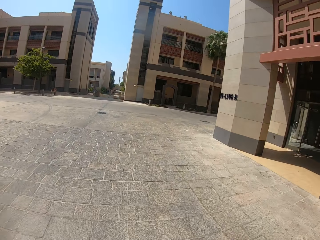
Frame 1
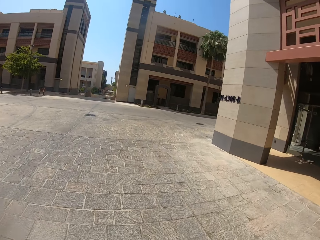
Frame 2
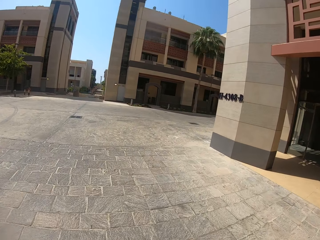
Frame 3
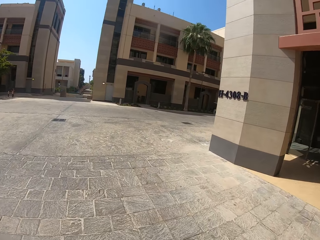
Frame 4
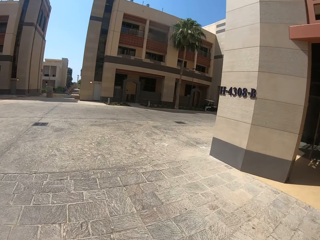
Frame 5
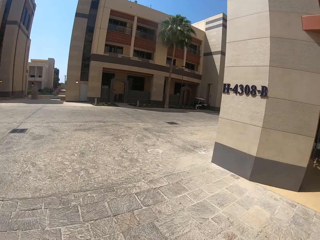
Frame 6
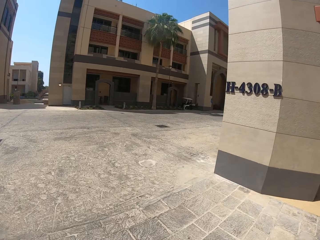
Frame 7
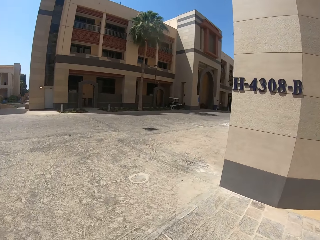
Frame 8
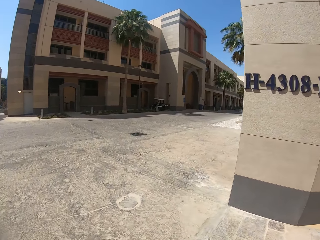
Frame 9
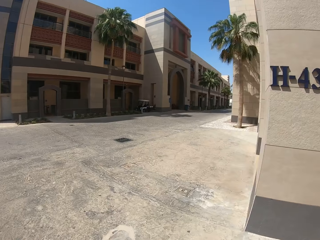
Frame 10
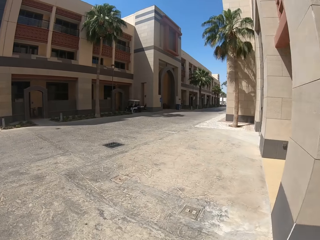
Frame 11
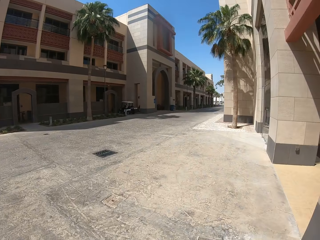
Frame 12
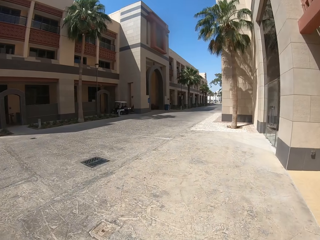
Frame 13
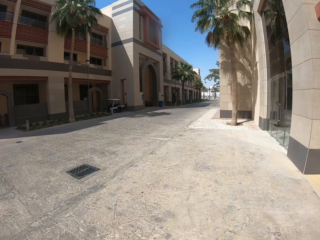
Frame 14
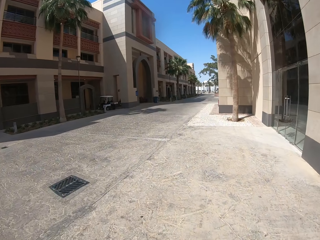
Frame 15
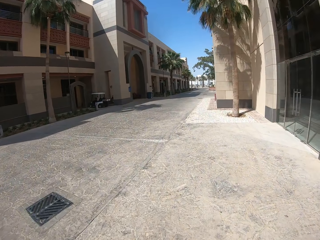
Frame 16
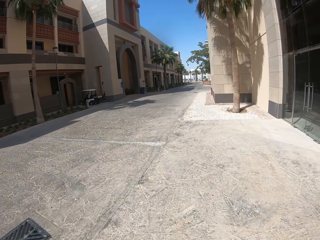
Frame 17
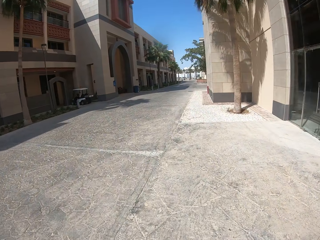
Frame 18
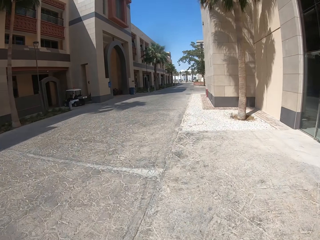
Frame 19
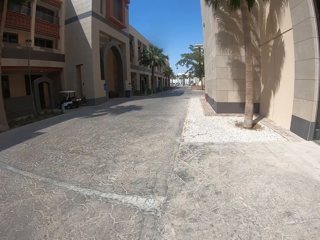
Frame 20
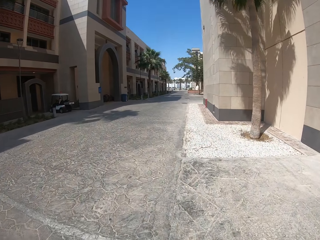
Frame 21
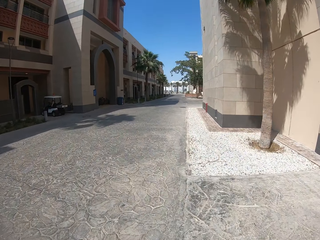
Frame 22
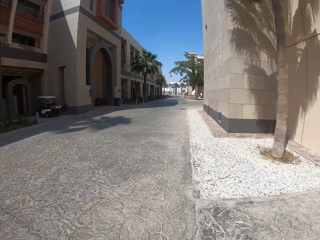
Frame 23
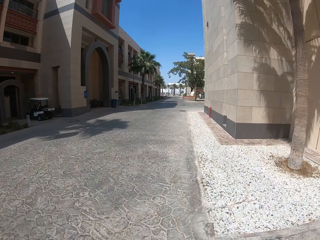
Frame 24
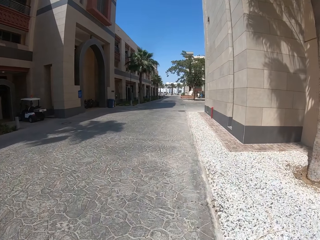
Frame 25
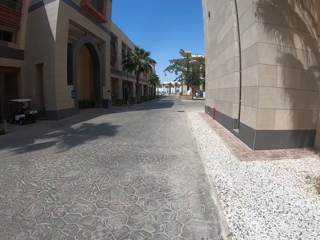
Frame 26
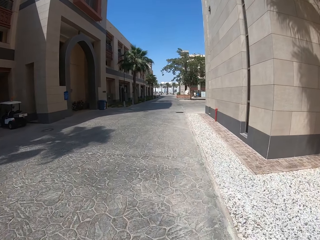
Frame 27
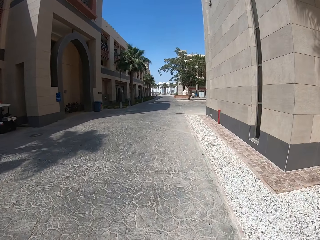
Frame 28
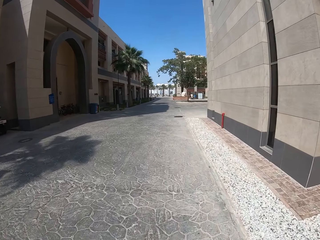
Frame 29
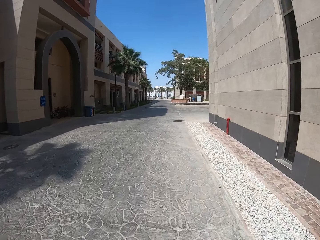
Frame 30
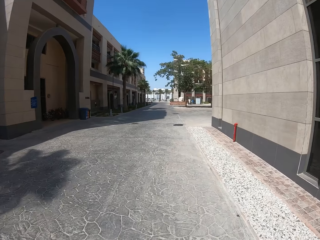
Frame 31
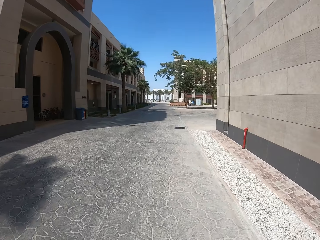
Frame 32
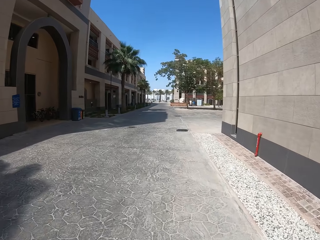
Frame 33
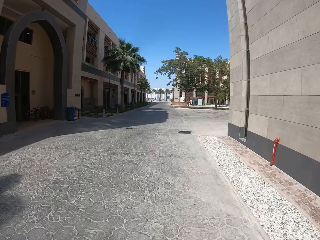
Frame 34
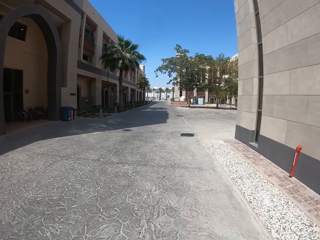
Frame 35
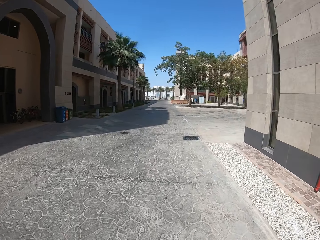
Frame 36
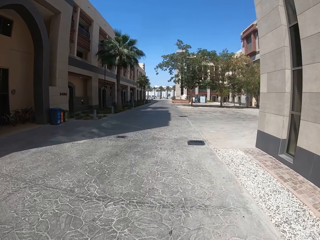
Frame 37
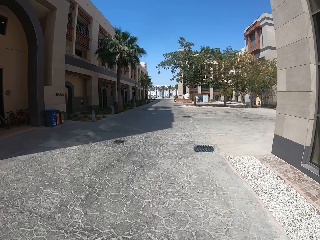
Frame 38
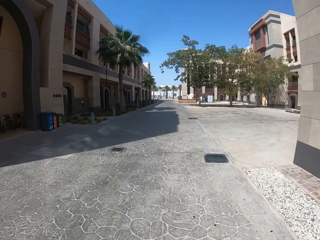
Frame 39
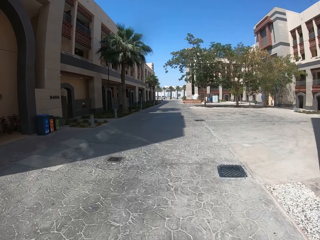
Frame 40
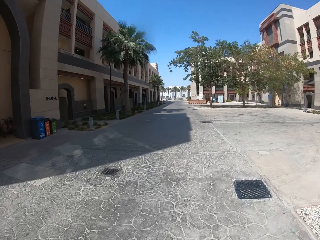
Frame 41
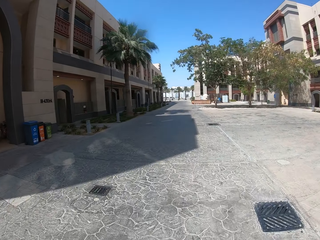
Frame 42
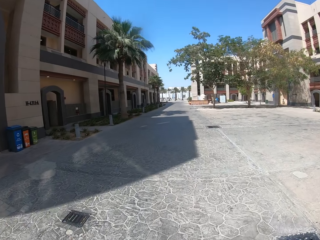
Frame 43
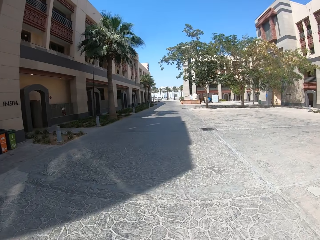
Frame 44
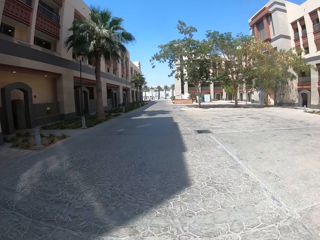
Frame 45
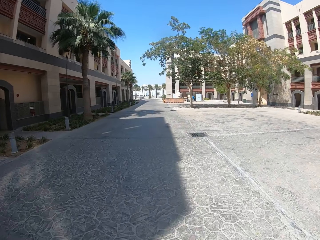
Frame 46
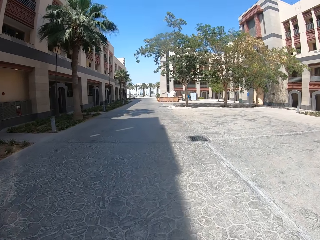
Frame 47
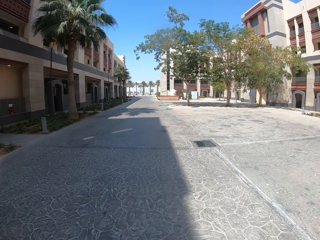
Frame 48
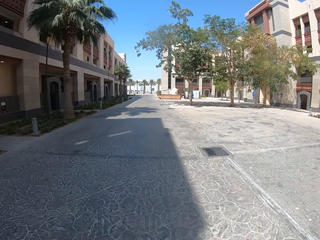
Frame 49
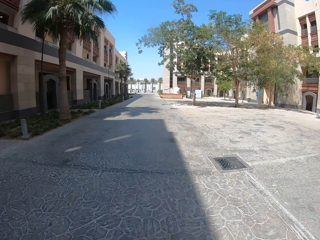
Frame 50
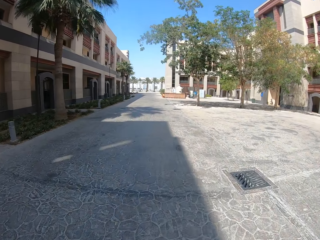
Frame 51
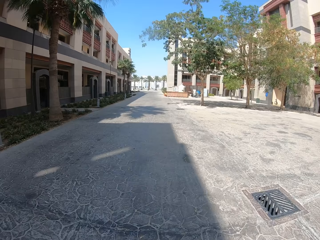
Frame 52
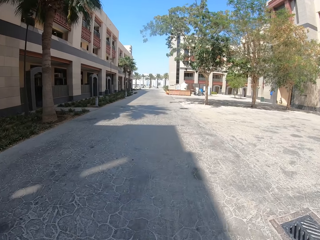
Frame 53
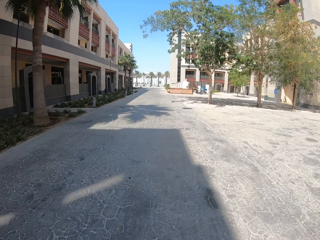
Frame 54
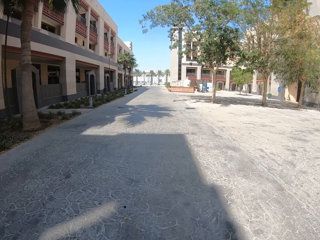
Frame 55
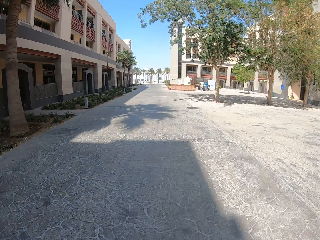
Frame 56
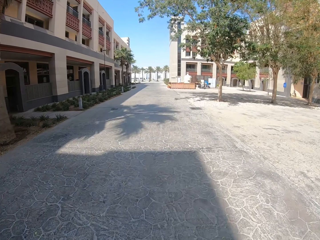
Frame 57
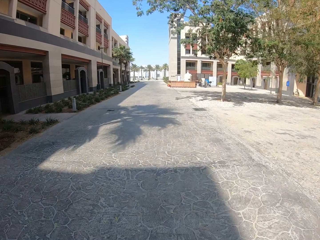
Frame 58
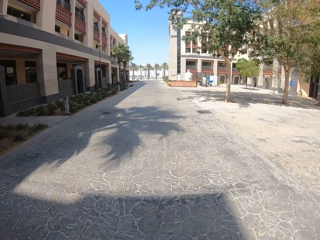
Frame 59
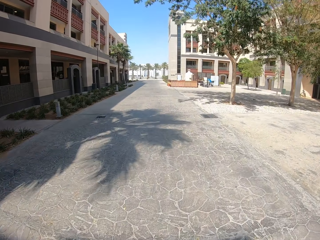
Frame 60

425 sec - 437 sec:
The camera wearer turns right.

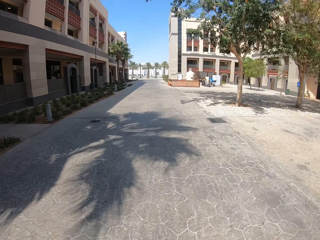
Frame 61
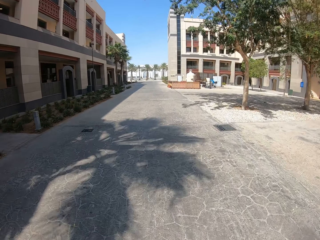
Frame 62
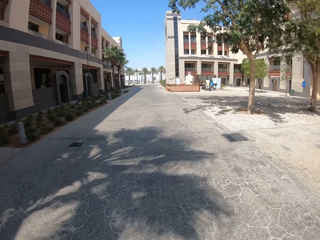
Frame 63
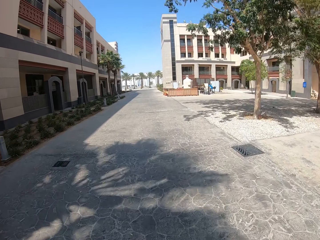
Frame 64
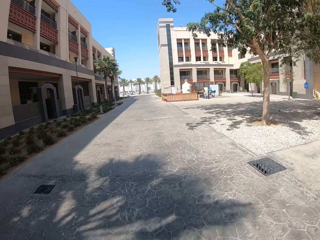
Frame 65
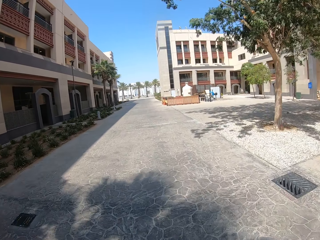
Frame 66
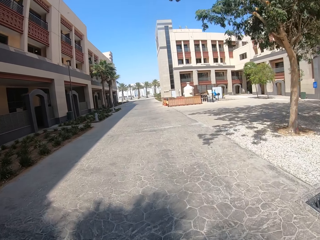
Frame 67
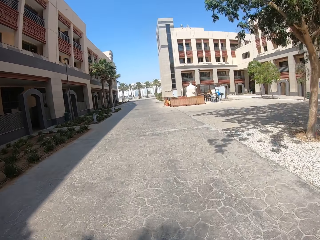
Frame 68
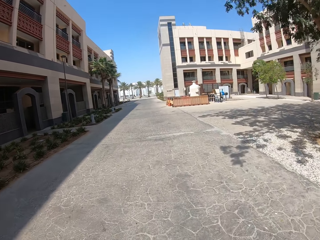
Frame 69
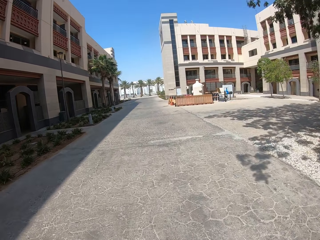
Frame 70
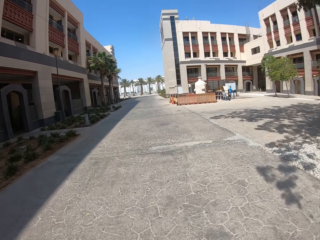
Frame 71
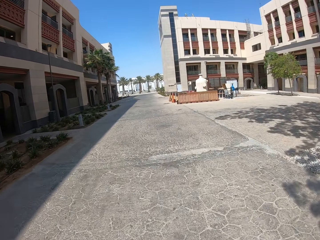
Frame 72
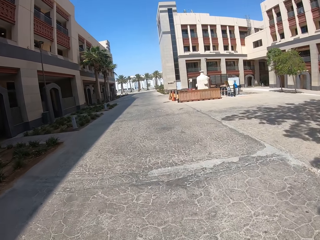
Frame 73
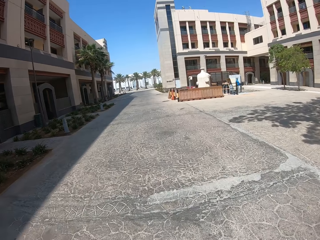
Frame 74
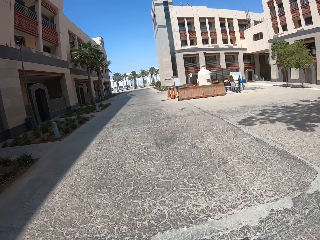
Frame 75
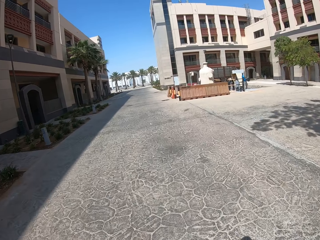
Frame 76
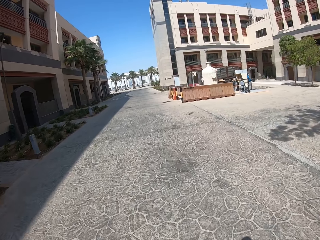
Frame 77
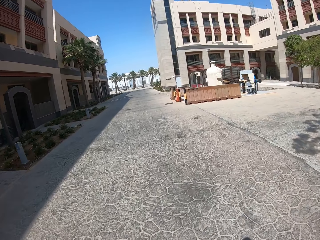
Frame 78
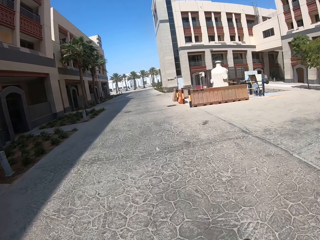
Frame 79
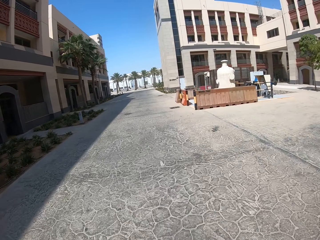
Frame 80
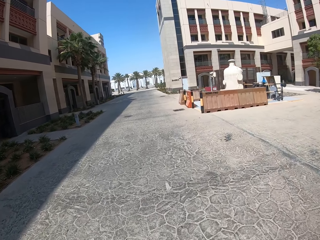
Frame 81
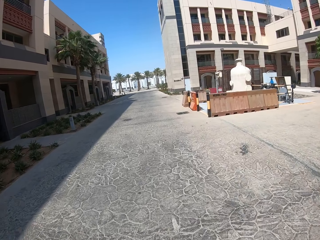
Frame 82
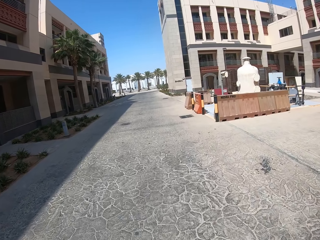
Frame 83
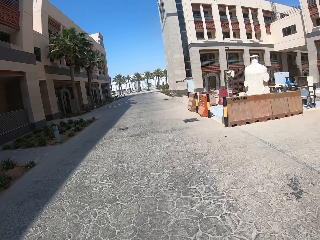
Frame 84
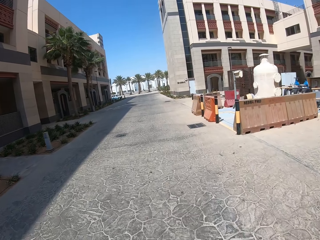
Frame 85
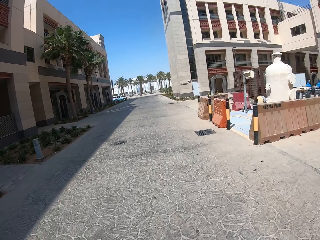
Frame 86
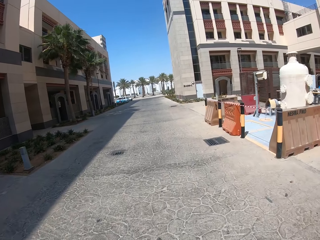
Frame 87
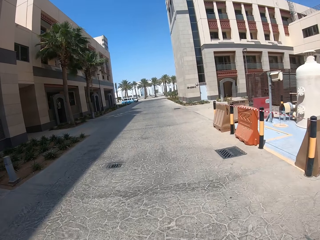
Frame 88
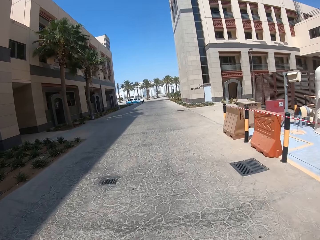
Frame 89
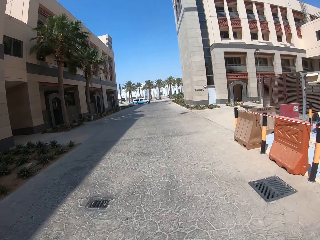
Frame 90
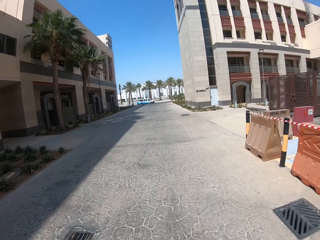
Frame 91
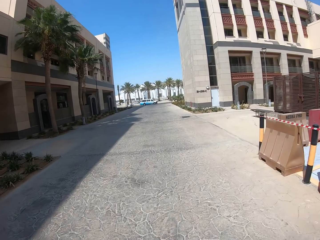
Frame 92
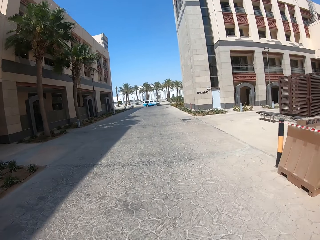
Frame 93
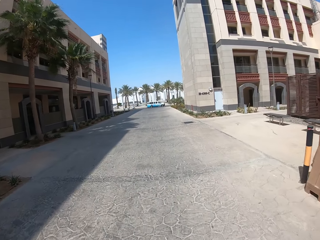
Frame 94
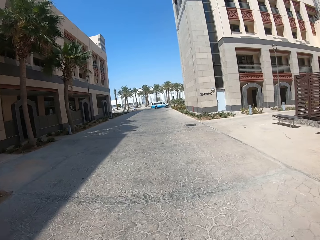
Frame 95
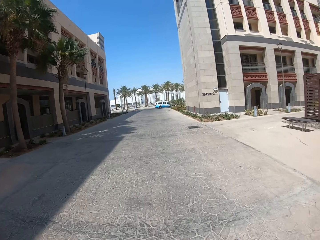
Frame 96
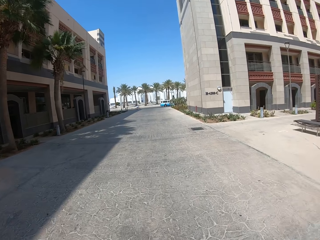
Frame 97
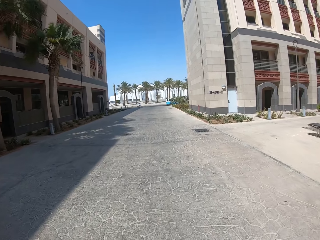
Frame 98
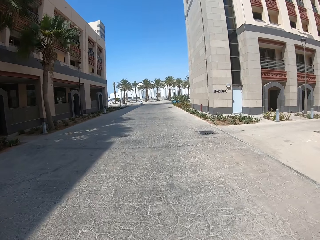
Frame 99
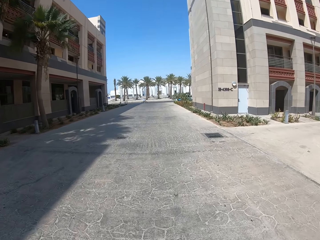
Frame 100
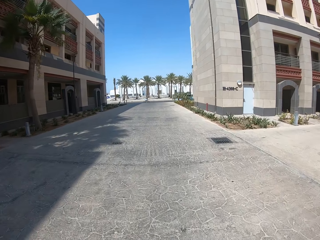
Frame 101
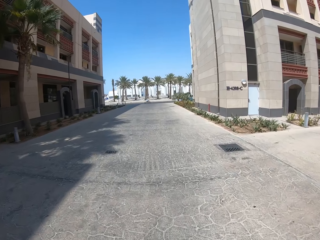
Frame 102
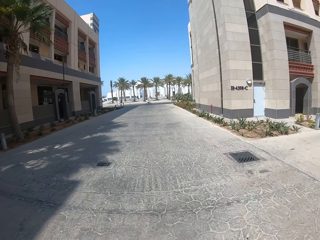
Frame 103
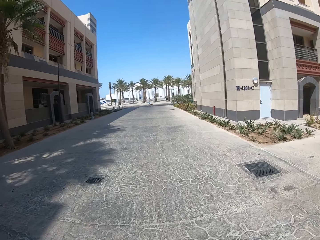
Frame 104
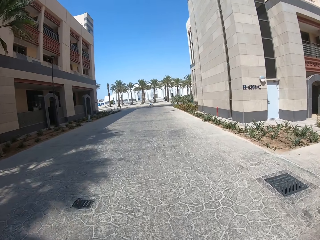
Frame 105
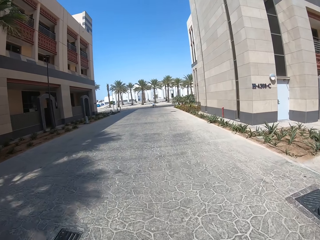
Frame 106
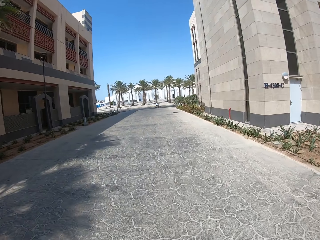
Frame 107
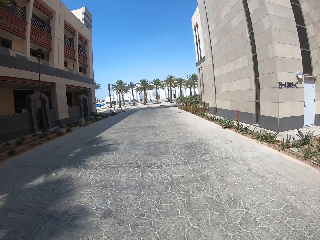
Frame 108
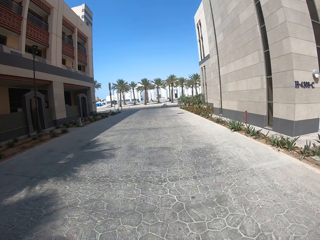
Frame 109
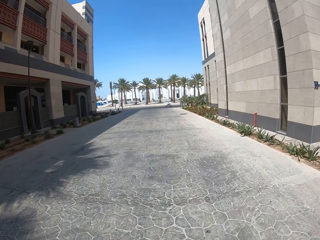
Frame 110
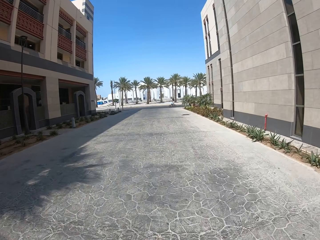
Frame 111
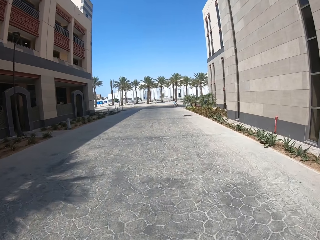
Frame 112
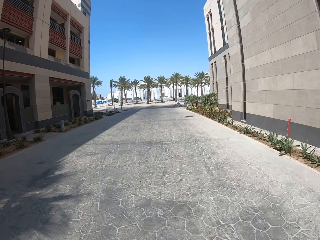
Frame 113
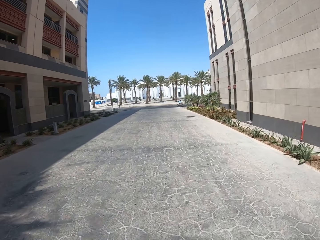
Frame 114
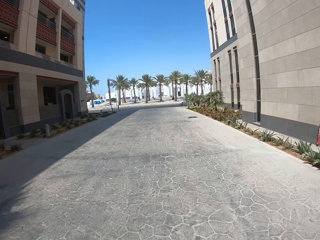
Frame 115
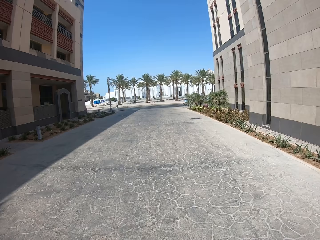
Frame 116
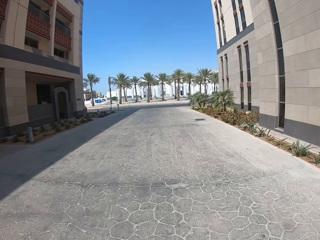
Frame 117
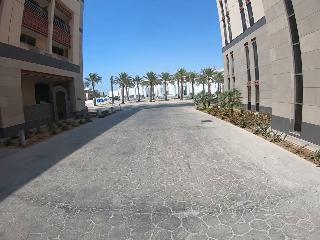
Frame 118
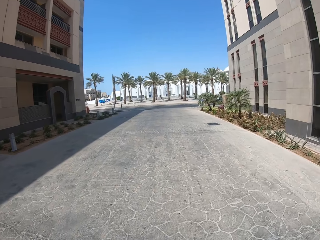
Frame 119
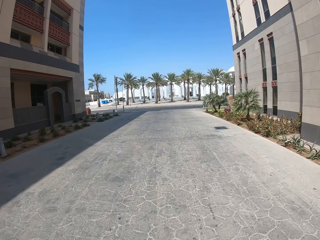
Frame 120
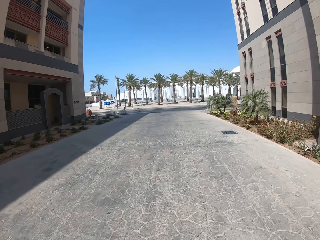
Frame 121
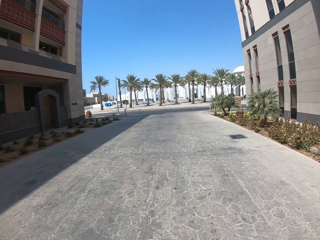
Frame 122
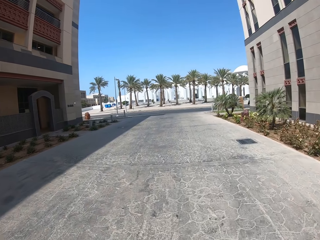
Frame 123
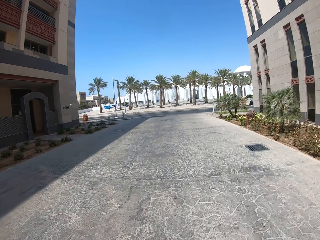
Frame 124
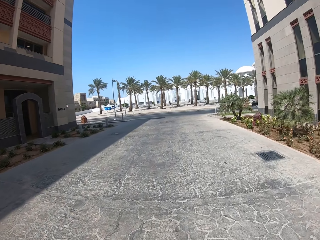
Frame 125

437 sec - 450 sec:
A blue car passes in front of the camera wearer.
